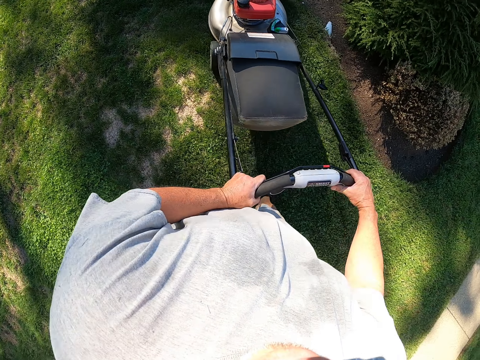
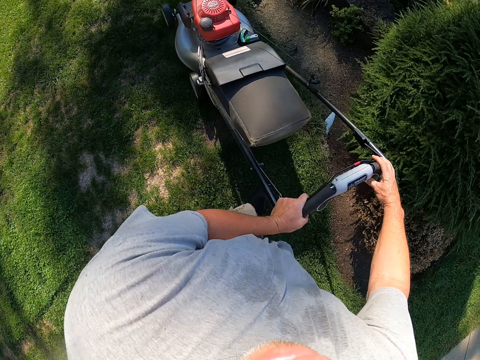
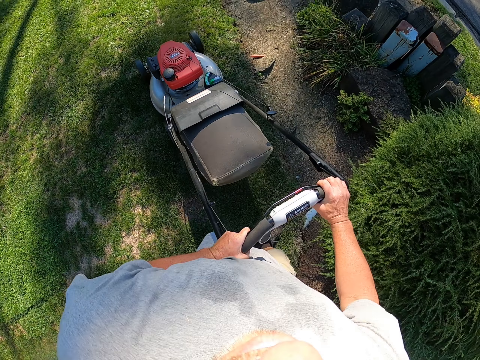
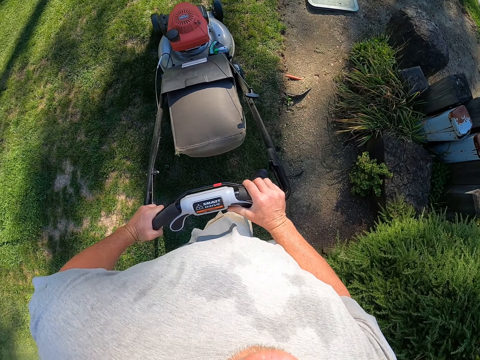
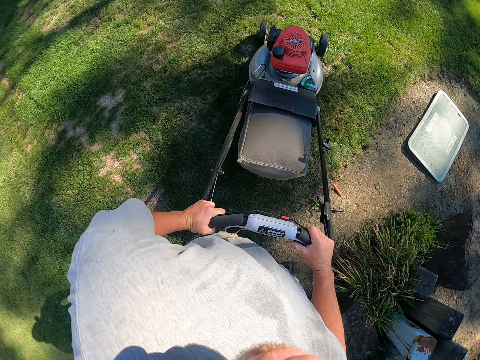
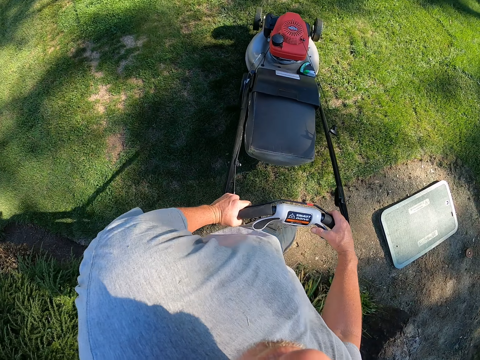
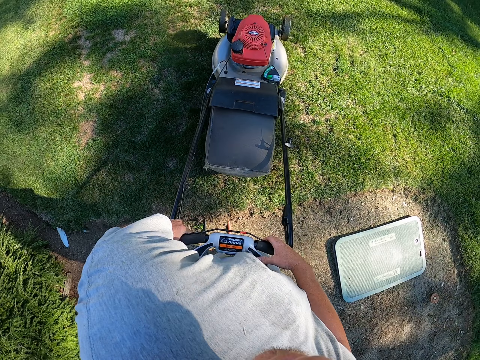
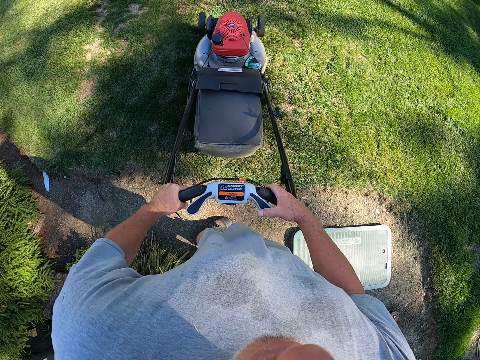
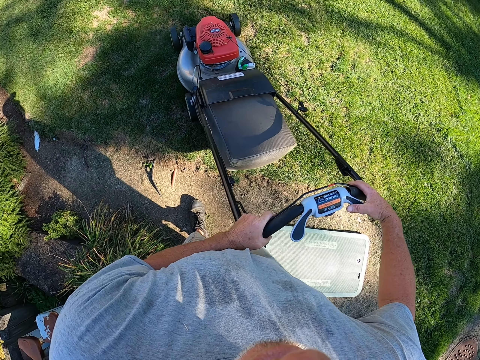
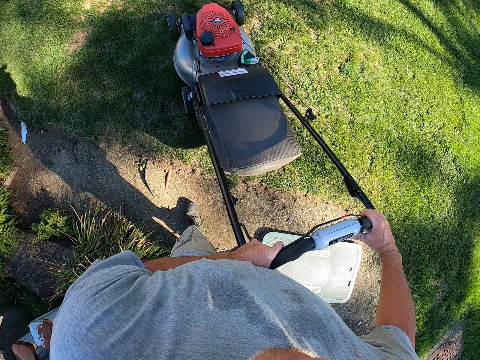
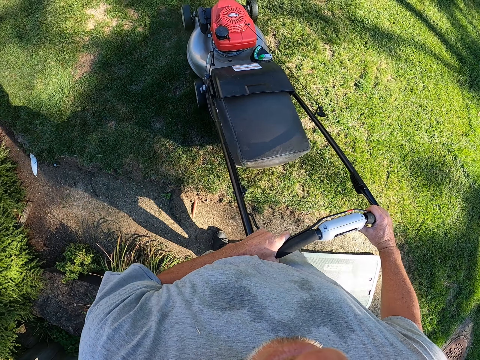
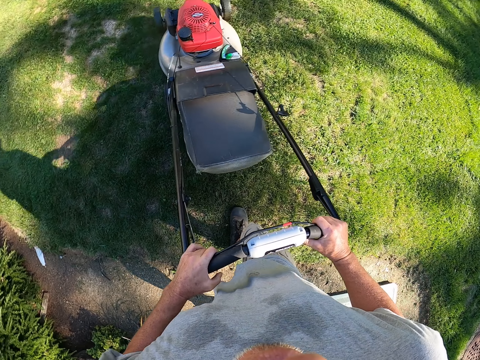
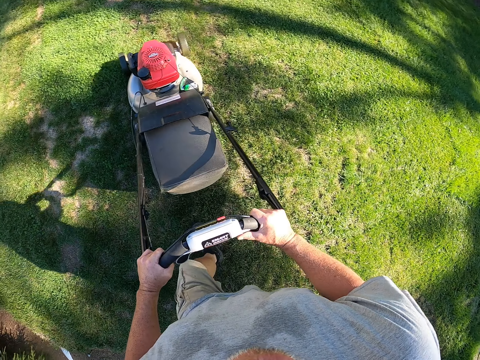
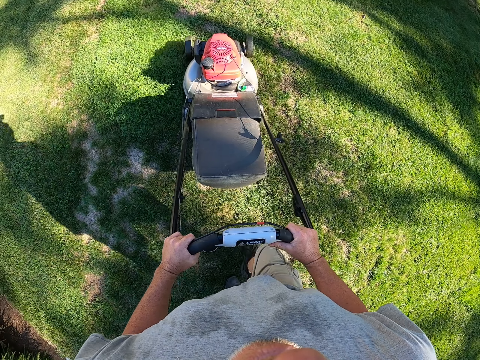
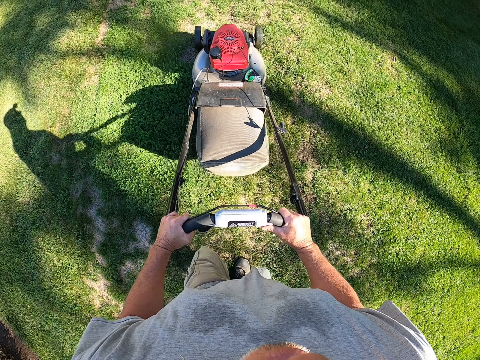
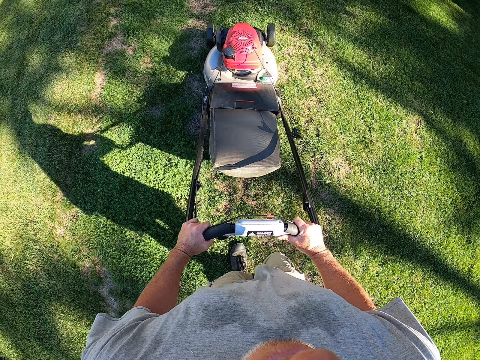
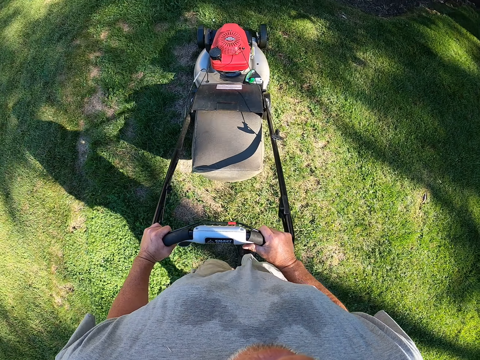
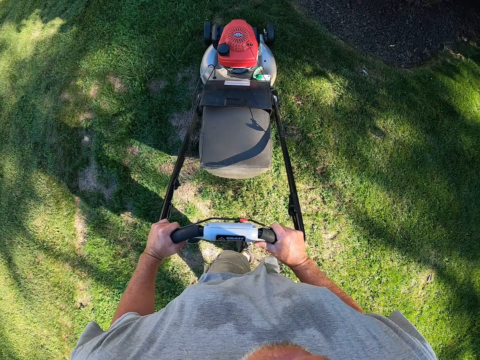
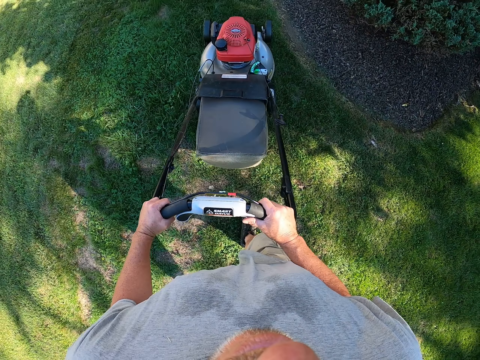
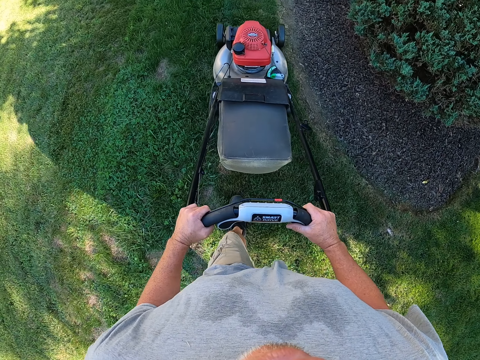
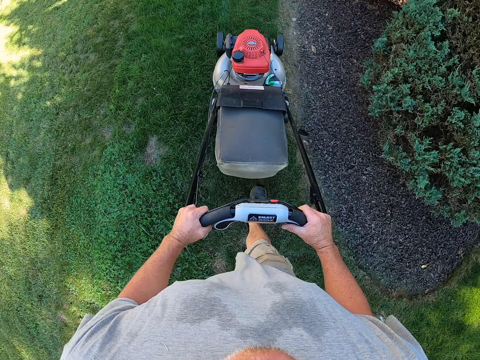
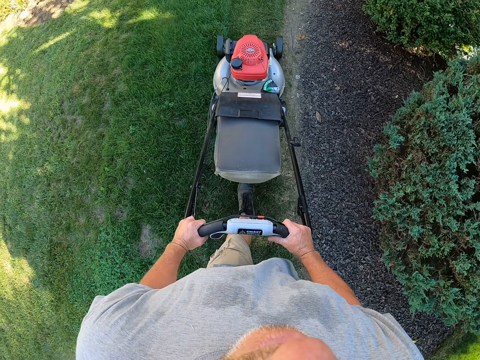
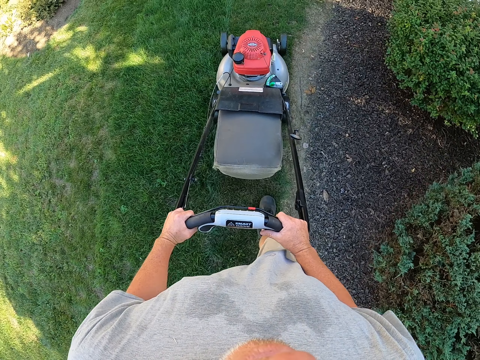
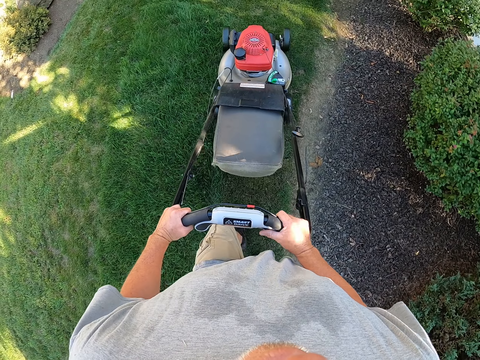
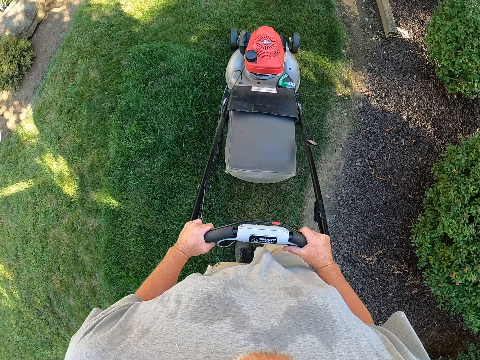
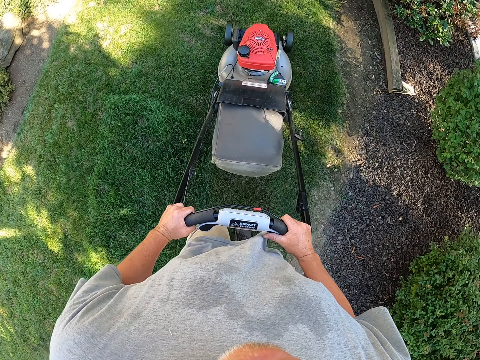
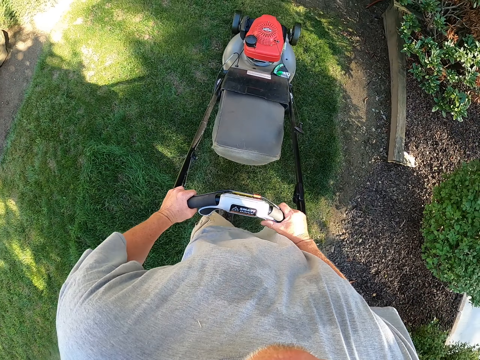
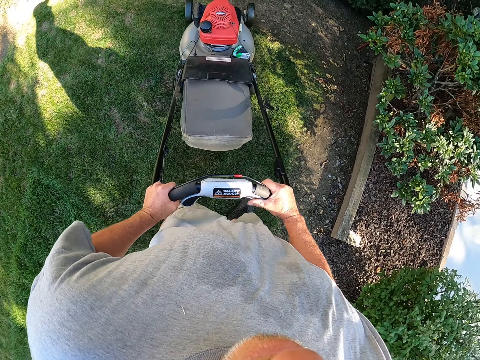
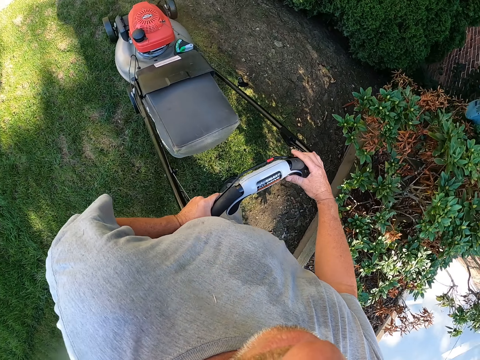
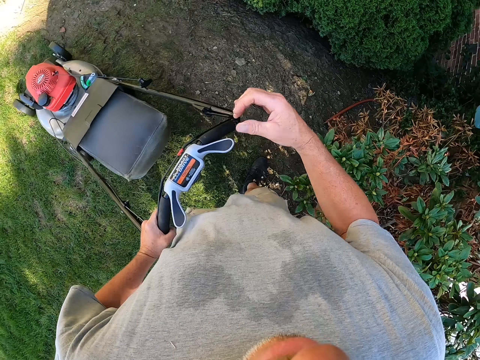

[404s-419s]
The camera wearer changes direction.

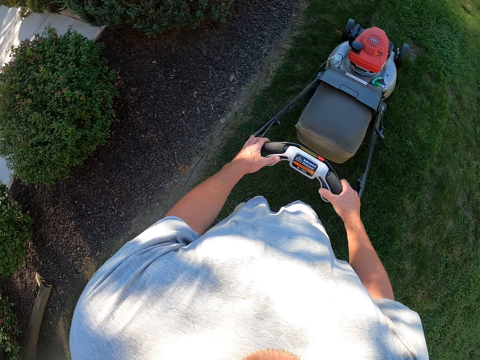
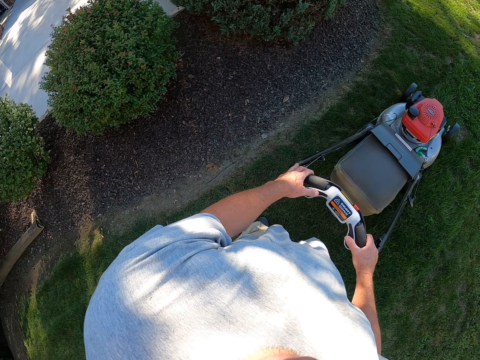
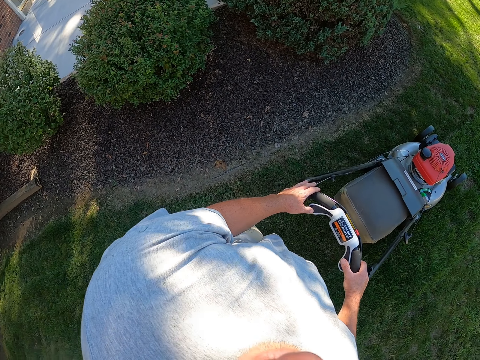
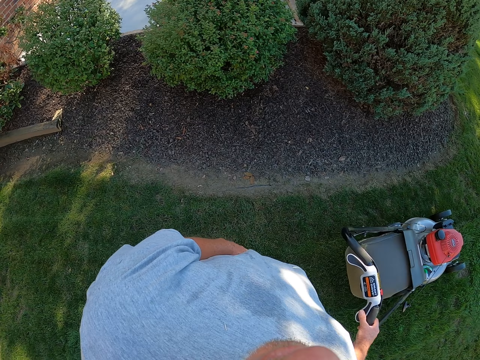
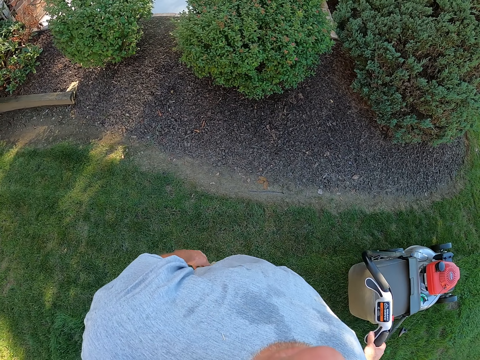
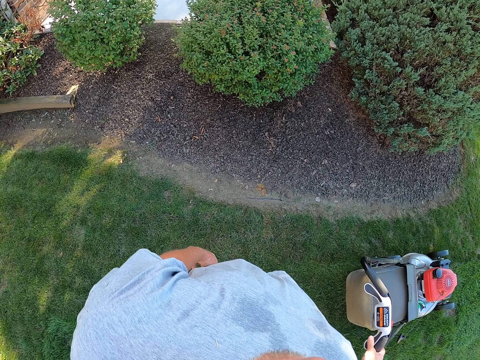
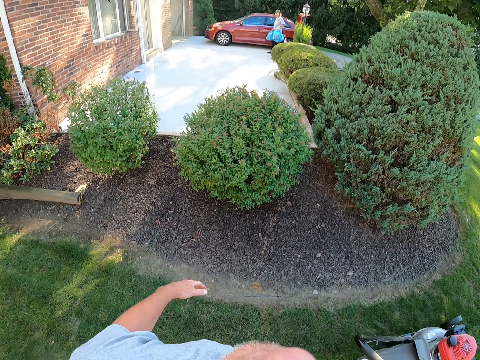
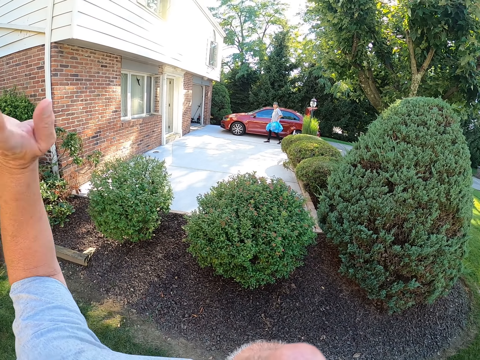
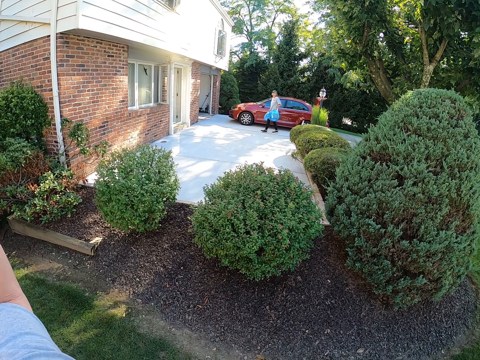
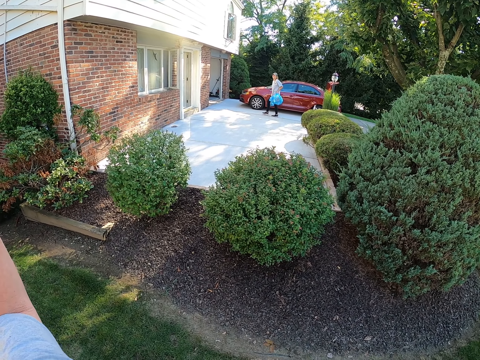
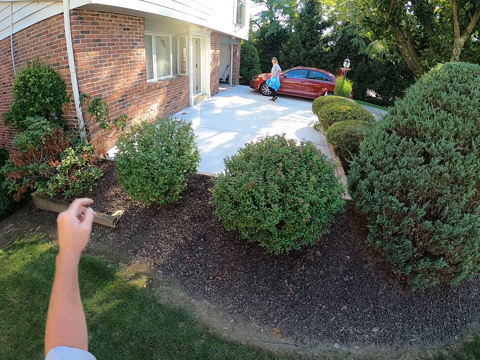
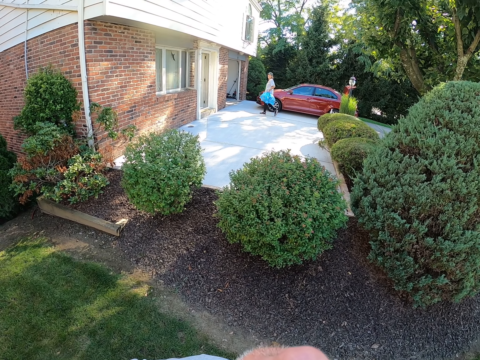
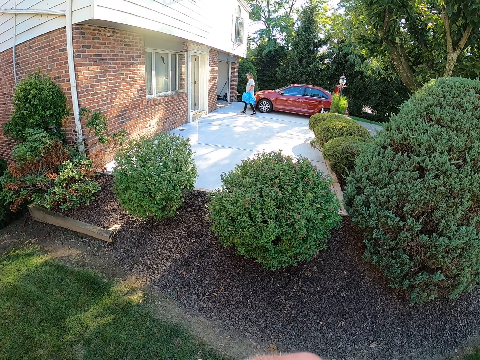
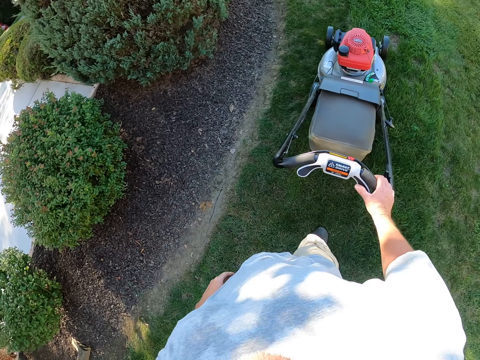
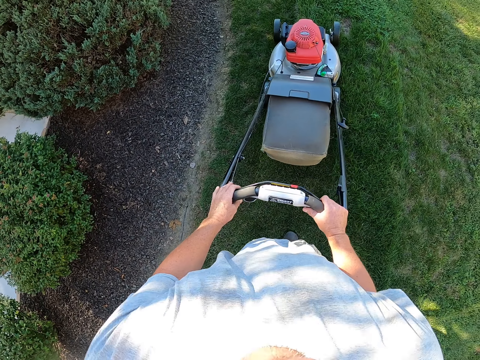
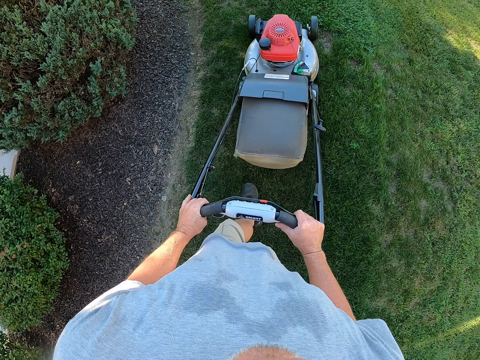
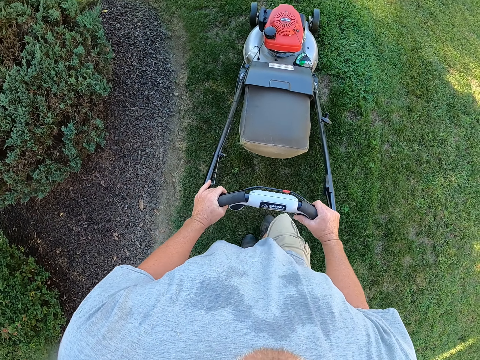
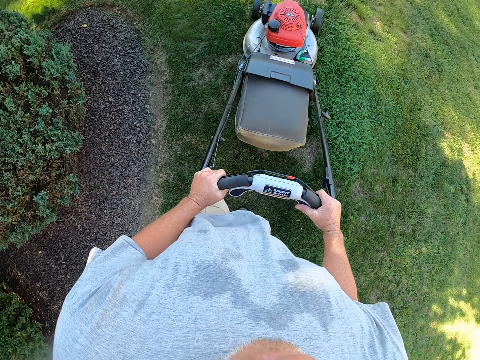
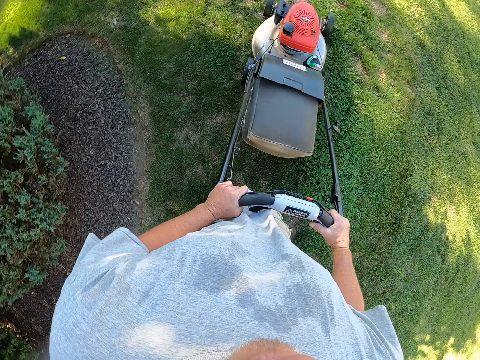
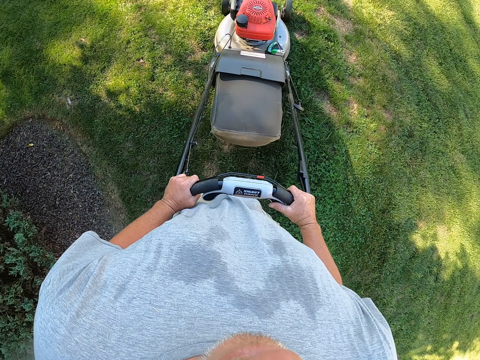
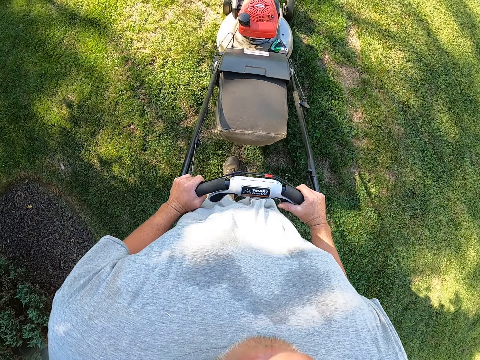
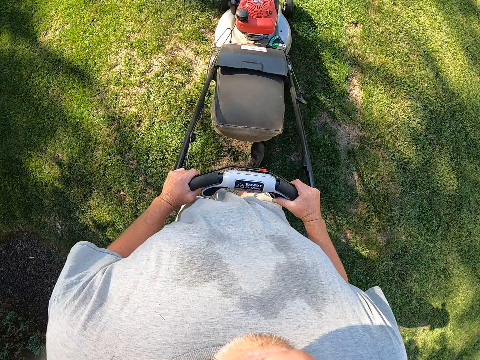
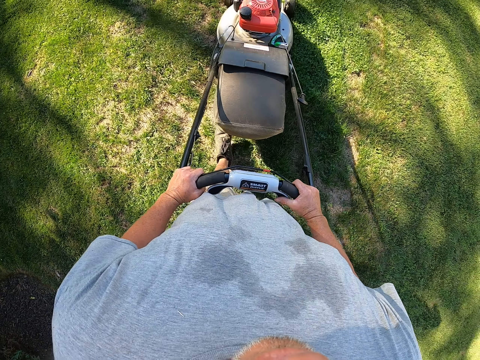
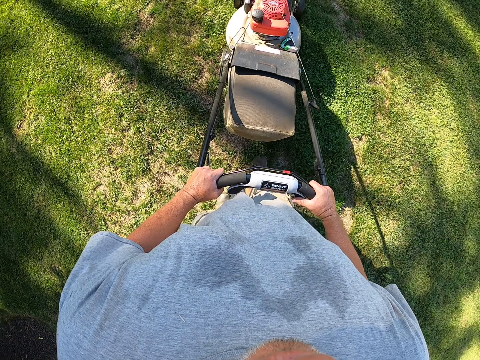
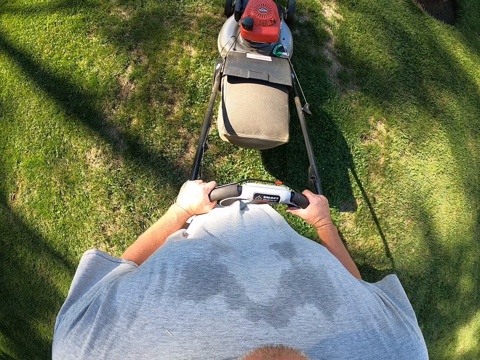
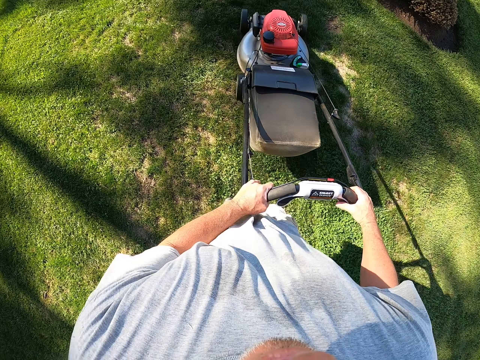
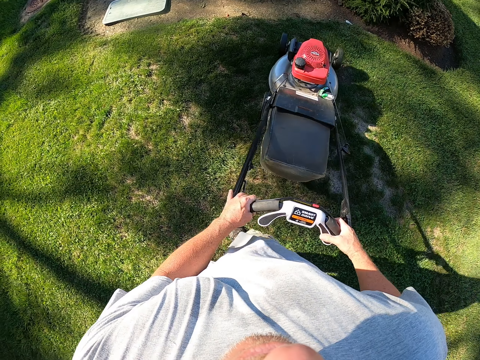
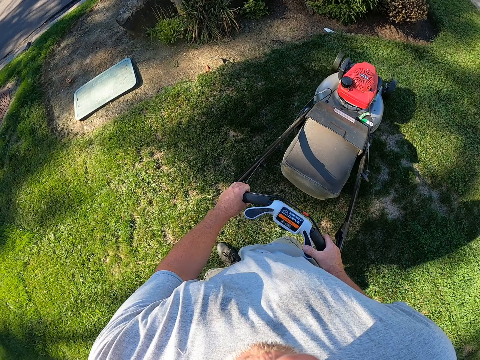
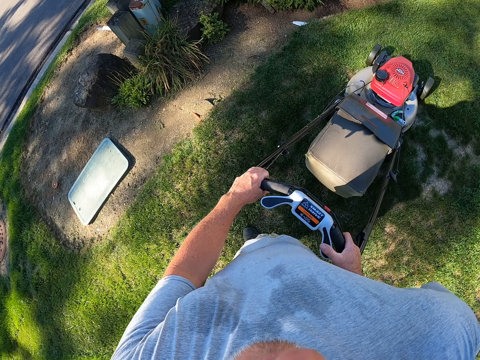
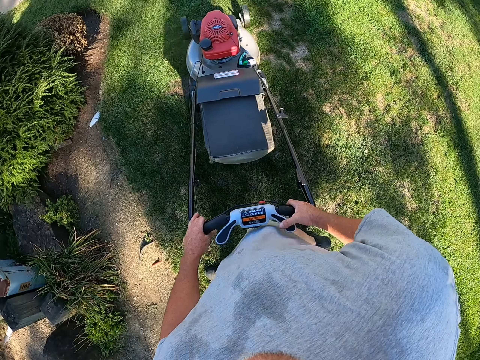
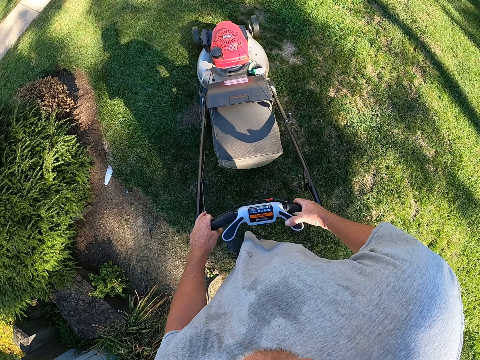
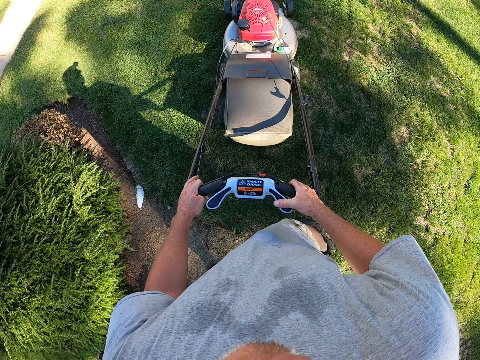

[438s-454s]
The camera wearer removes the left hand from the lawnmower. They wave at someone. They raise a hand up. They enter into the house. They trim grass on the compound. They walk with the lawnmower. They change direction.
